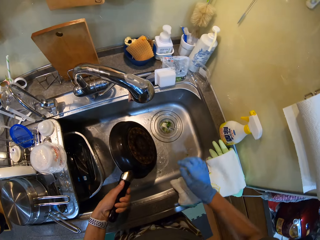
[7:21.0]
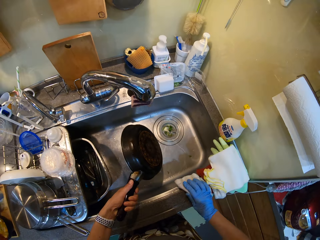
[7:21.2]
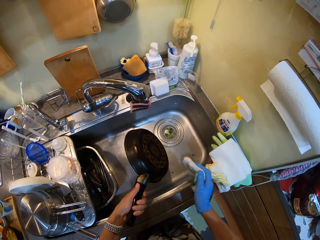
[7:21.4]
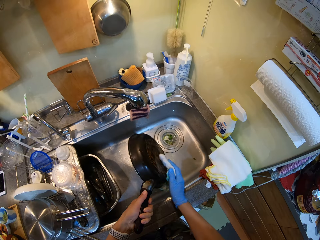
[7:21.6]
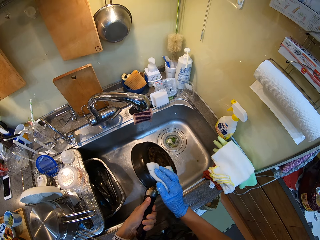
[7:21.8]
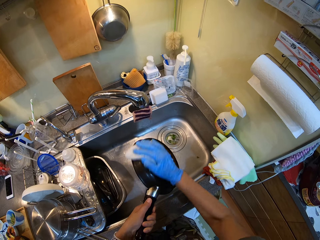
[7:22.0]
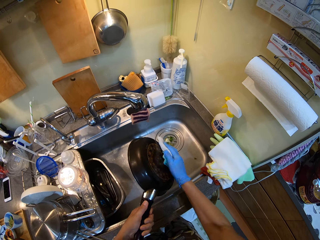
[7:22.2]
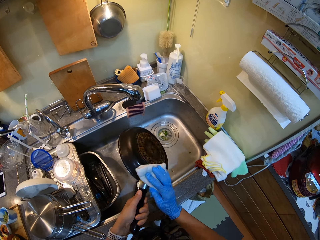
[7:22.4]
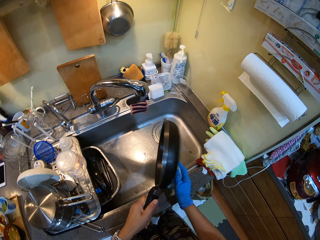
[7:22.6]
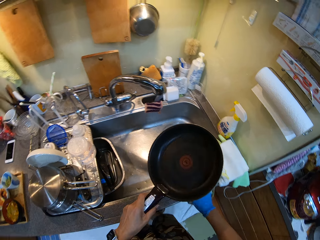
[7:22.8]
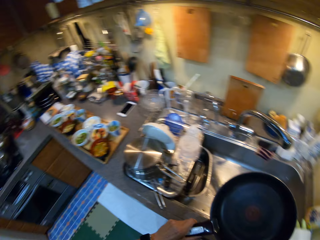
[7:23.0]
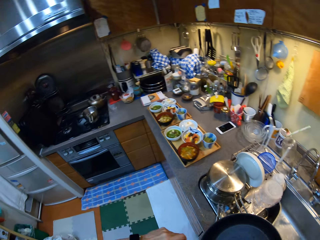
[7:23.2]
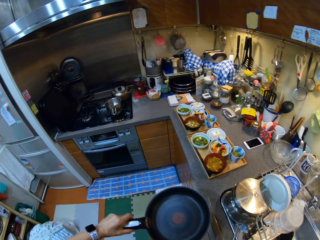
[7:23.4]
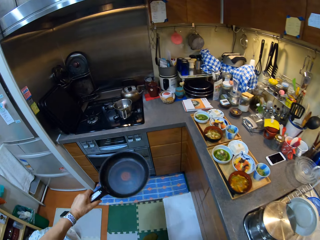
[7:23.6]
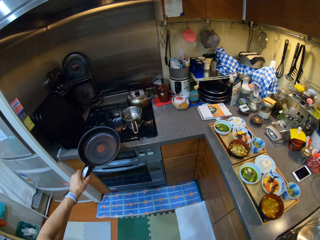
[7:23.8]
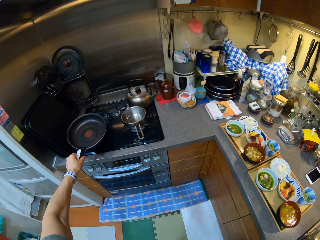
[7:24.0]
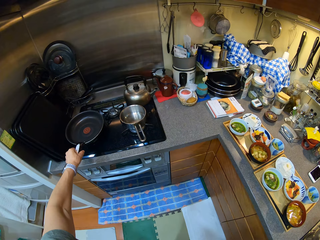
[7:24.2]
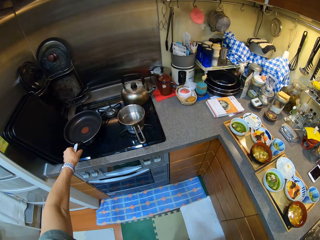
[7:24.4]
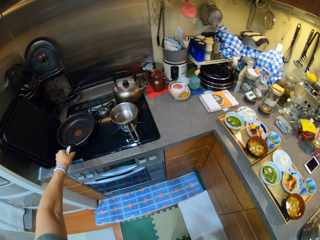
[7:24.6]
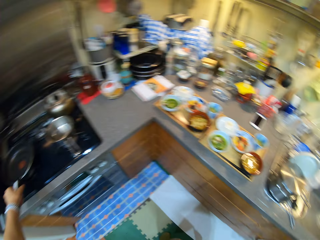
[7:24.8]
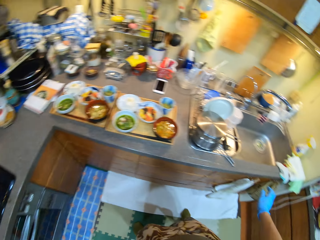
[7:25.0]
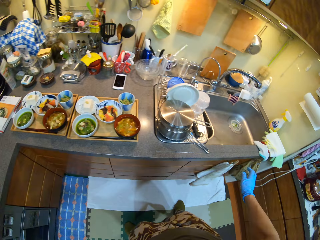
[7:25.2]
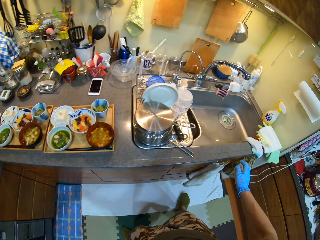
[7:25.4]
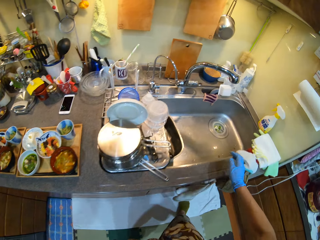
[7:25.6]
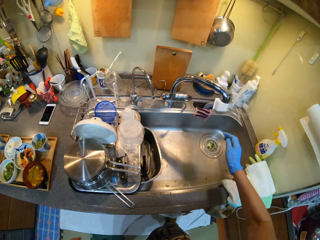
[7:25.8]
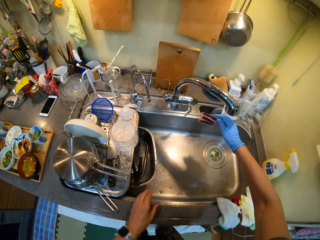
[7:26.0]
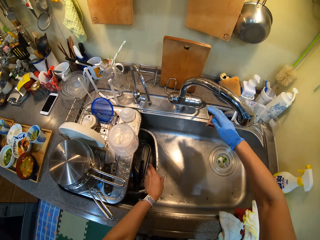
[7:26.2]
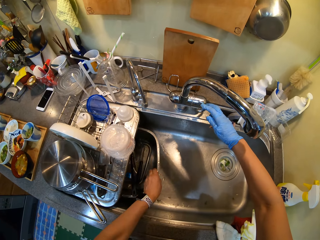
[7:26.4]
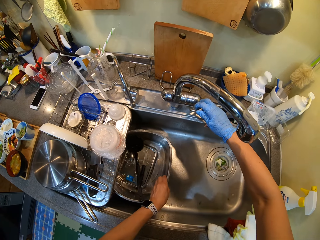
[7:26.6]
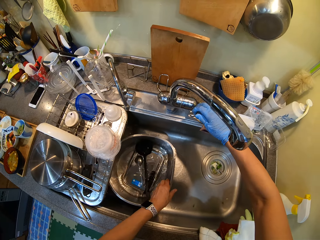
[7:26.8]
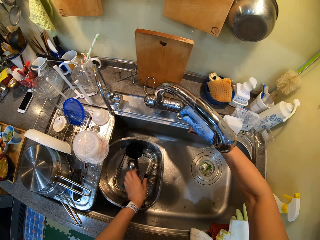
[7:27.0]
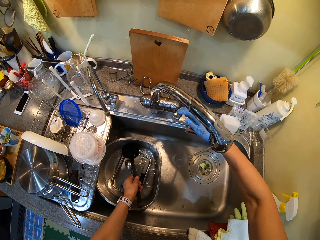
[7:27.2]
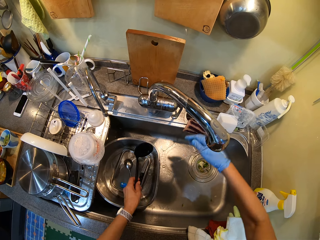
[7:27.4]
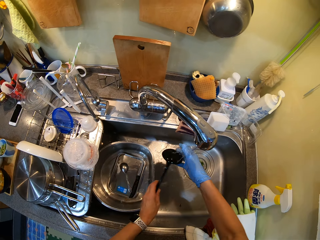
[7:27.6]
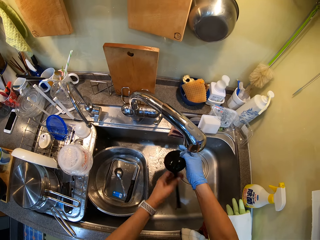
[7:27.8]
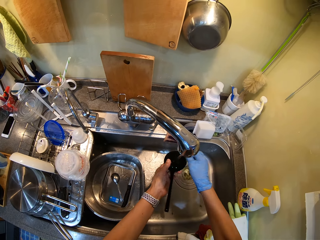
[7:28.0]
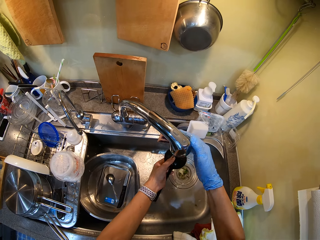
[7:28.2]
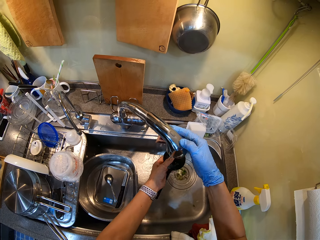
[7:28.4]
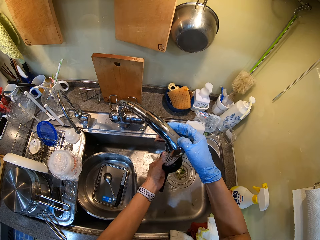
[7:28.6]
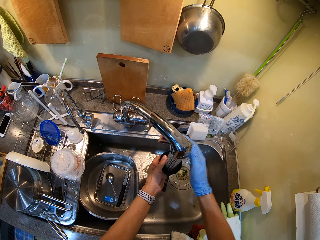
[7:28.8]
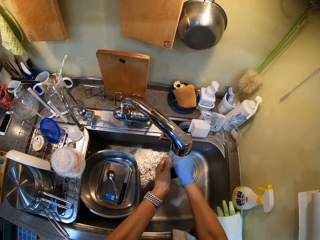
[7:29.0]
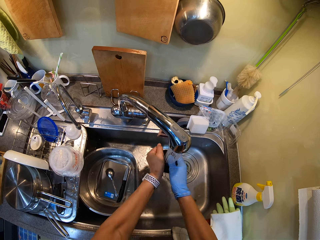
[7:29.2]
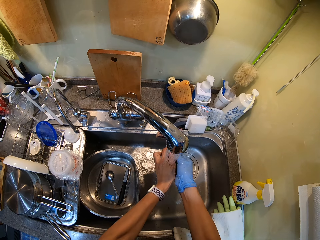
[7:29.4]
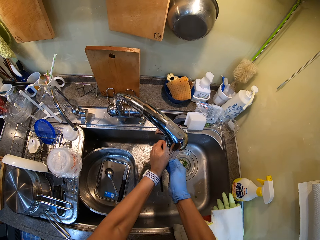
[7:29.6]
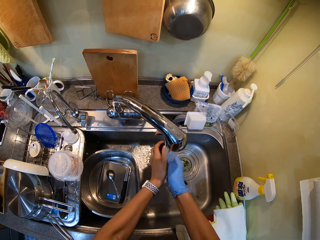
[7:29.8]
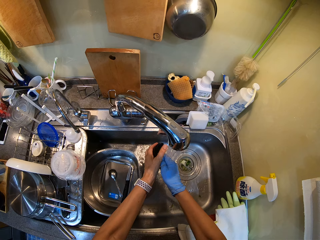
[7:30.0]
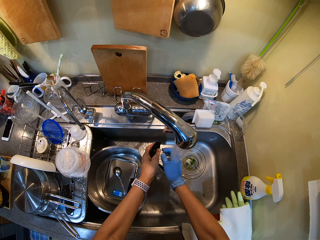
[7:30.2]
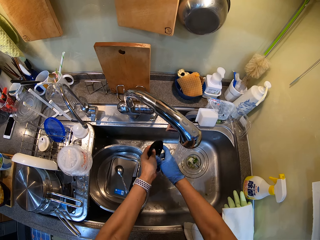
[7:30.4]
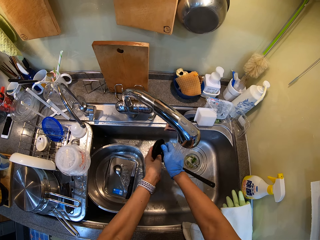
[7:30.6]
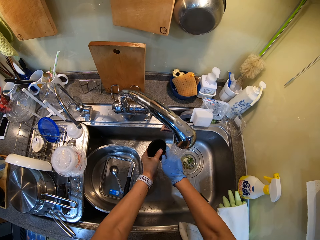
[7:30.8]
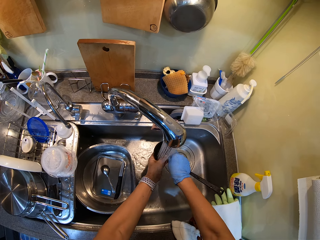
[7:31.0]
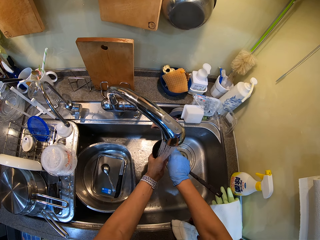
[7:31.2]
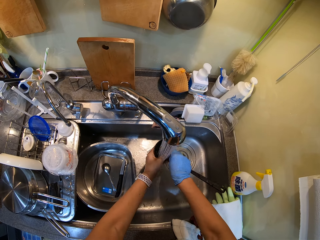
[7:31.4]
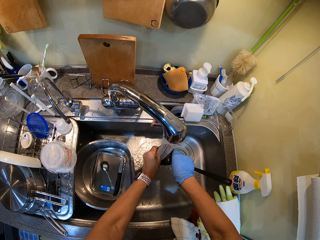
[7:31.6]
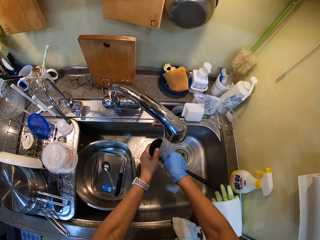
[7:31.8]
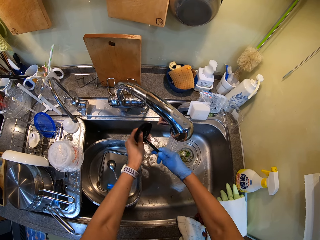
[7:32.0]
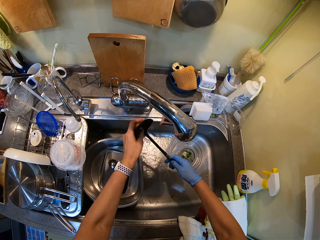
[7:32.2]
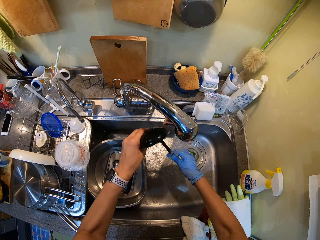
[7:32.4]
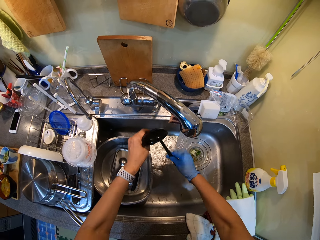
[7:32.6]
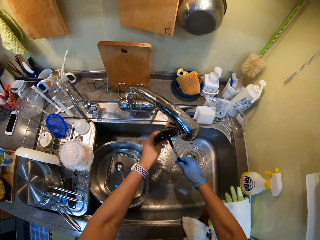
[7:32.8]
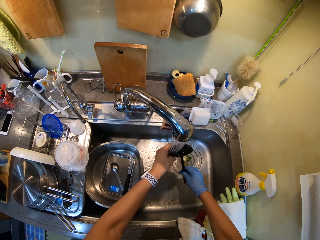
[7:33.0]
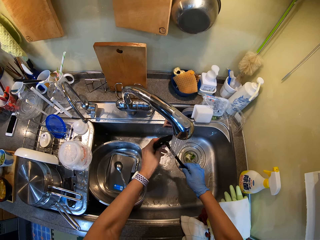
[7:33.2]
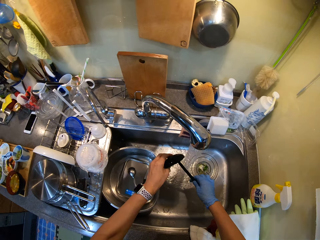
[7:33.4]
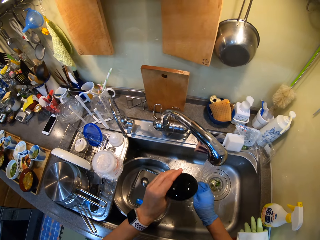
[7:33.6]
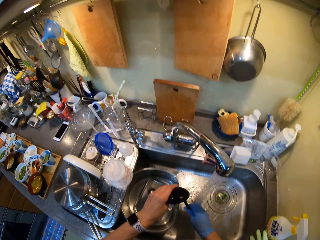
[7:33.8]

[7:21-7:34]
The camera wearer closes the tap. They wipe the pan. They place the cooking pan on the gas cooker. They wash the utensils. They wash the cutlery.

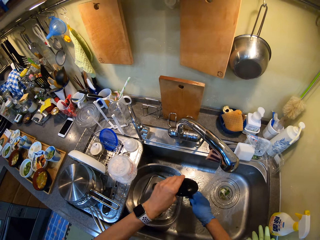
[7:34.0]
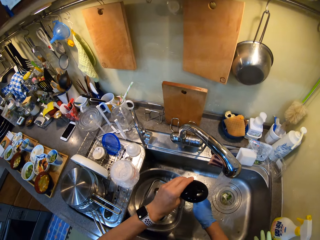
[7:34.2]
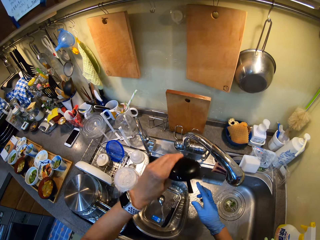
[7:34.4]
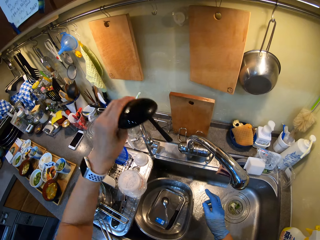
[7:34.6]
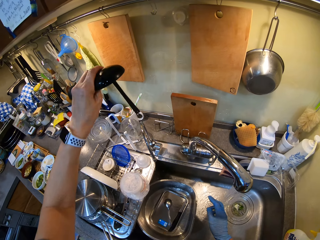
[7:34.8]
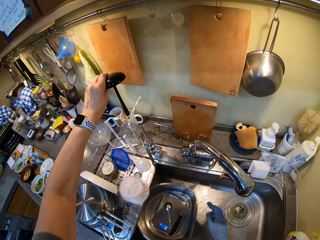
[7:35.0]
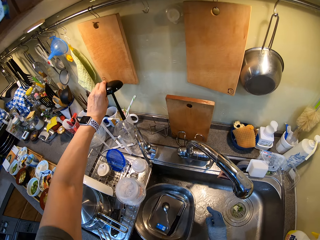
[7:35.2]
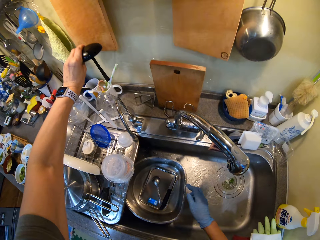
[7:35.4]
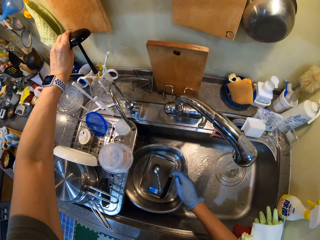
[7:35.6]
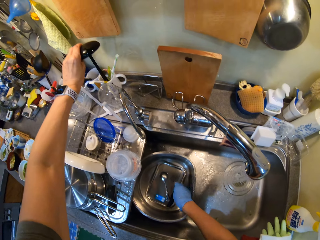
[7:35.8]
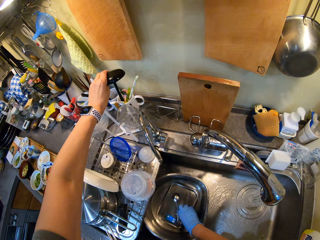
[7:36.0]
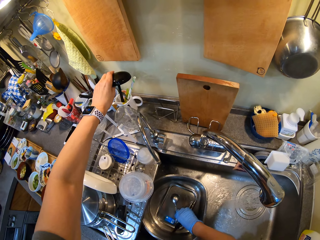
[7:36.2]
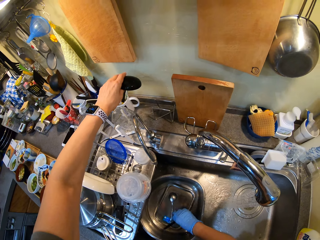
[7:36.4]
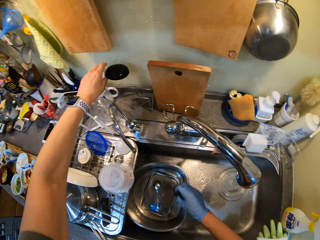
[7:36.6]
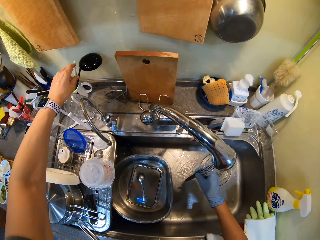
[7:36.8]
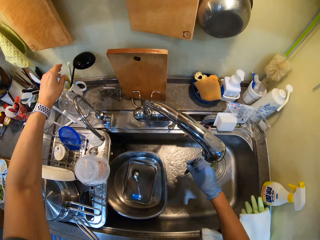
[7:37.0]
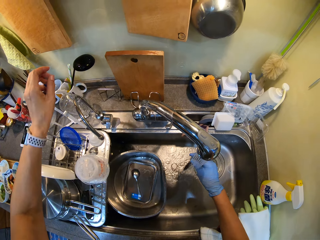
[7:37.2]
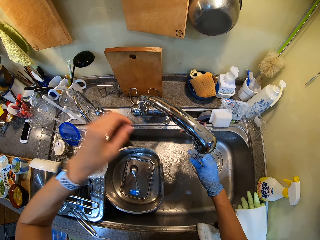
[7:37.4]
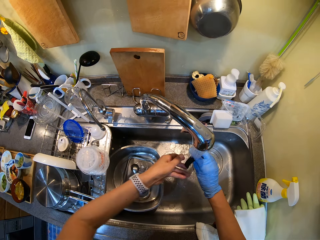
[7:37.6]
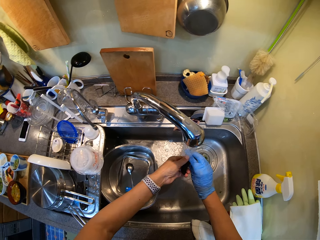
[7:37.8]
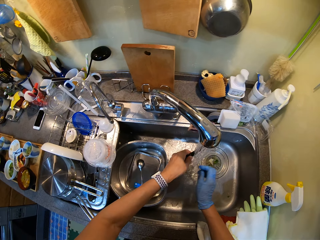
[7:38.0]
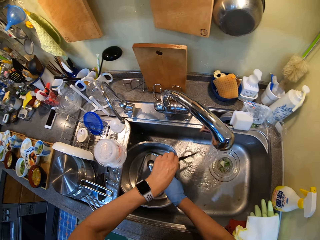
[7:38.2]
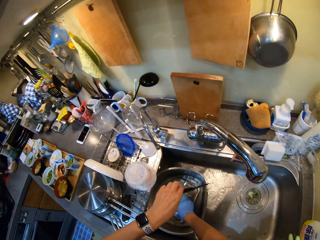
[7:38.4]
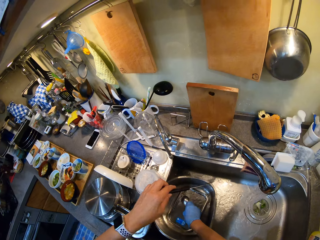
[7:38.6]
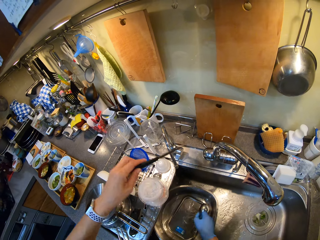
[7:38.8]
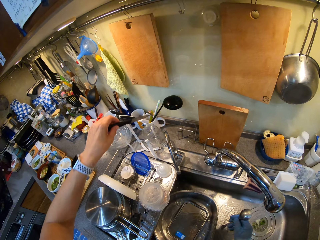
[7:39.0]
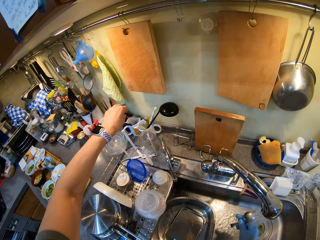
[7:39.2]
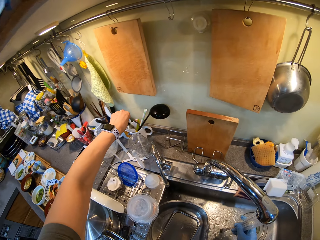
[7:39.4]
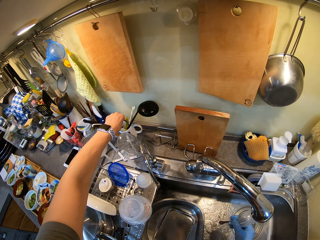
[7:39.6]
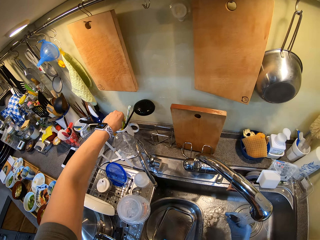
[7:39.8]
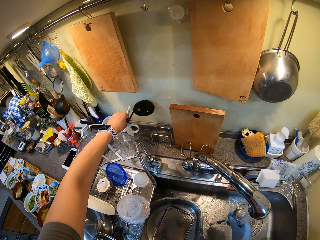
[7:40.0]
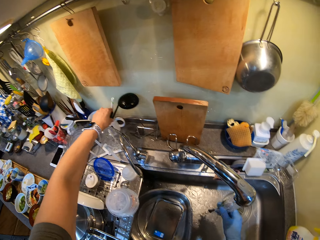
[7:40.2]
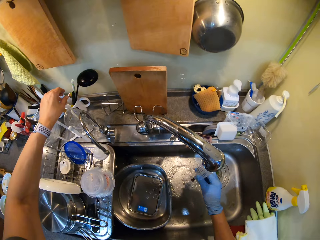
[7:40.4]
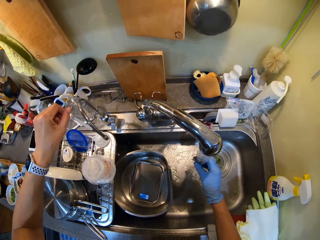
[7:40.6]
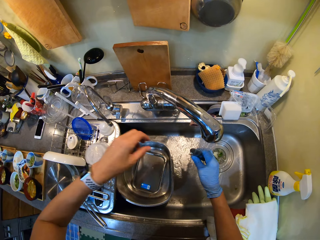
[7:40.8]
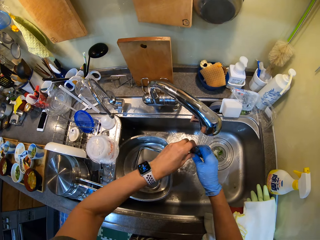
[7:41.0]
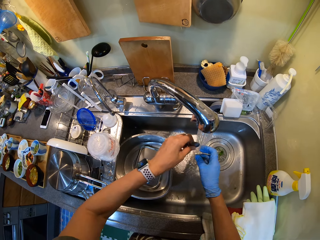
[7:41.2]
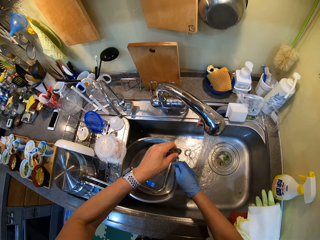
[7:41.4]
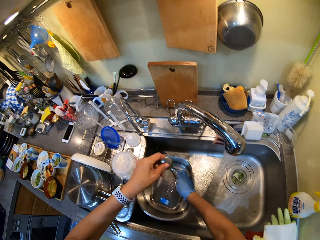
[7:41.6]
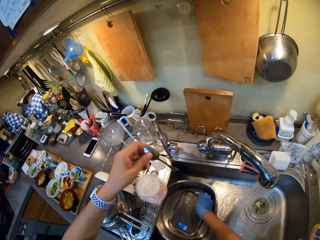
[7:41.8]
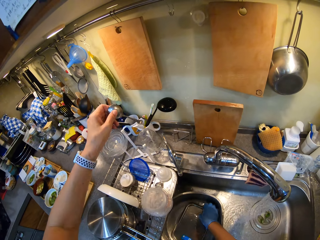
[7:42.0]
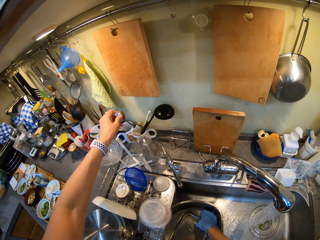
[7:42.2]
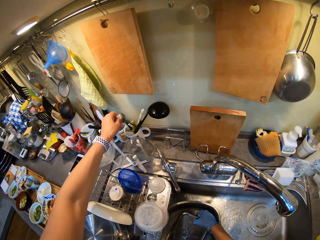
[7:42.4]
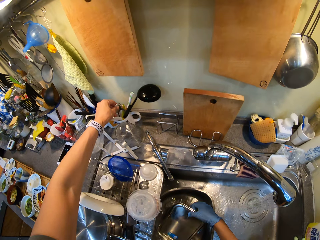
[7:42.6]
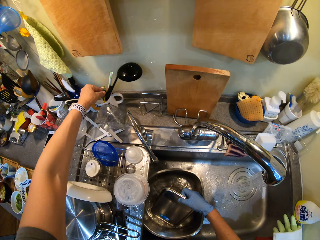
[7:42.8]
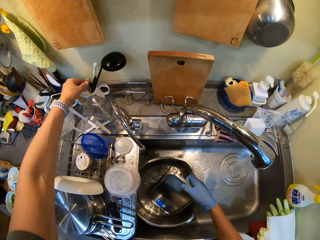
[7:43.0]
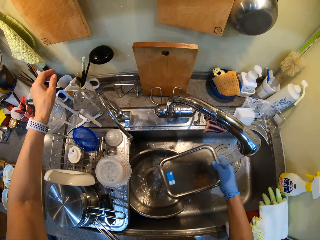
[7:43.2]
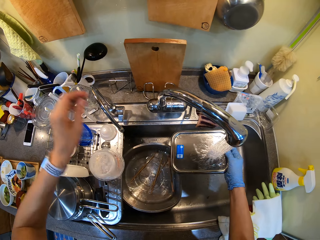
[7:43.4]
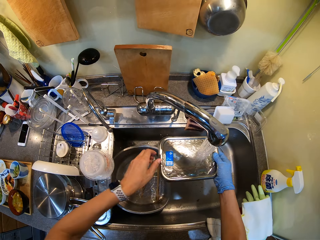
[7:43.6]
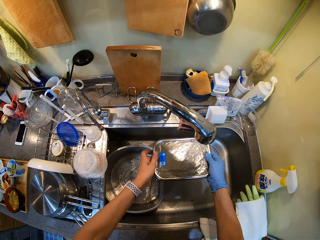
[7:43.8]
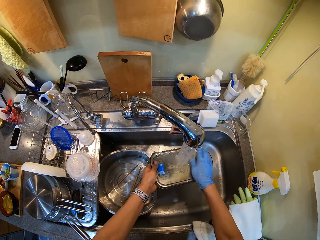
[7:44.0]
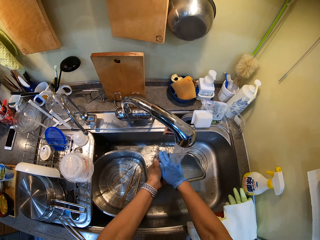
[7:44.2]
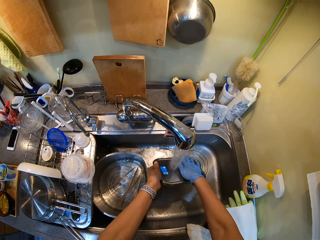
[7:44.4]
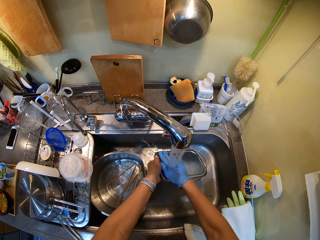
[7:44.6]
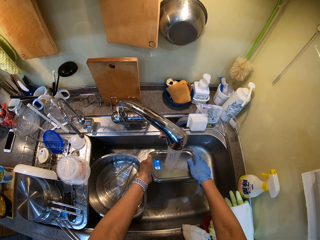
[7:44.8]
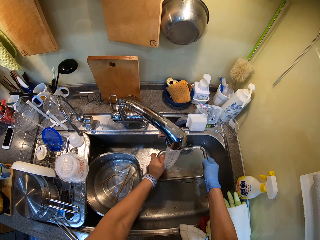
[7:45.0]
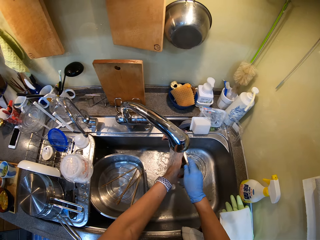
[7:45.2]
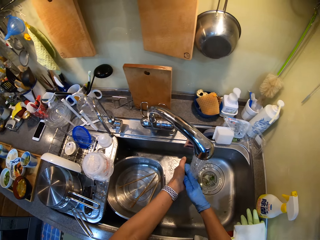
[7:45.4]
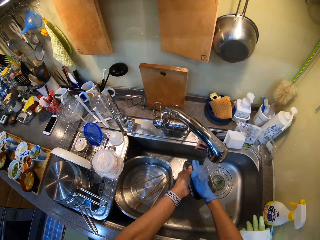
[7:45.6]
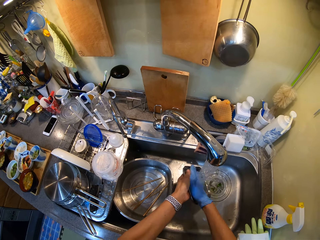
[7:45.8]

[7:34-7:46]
The camera wearer places the serving spoon in the container. They dry the cutlery on the rack. They place the knife in the container. They place the spoon in the container. They rinse the tray.
